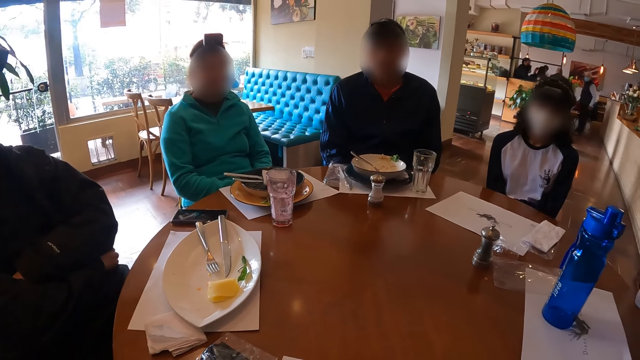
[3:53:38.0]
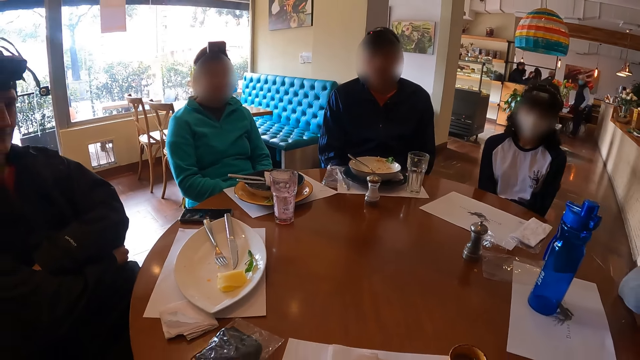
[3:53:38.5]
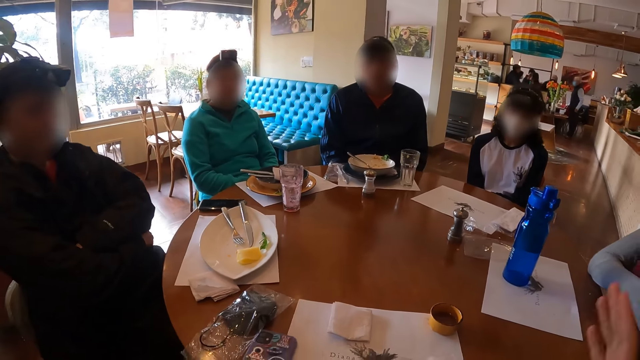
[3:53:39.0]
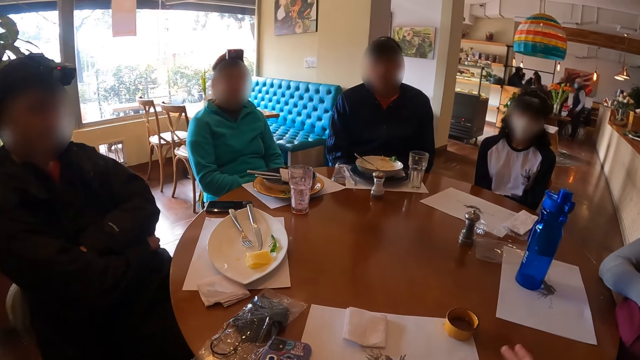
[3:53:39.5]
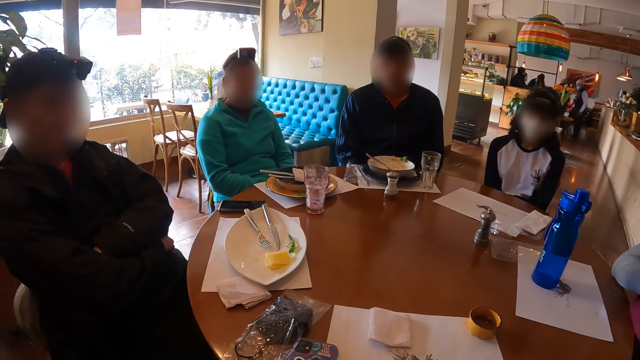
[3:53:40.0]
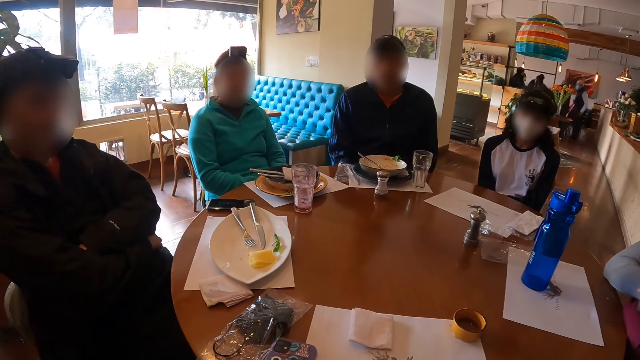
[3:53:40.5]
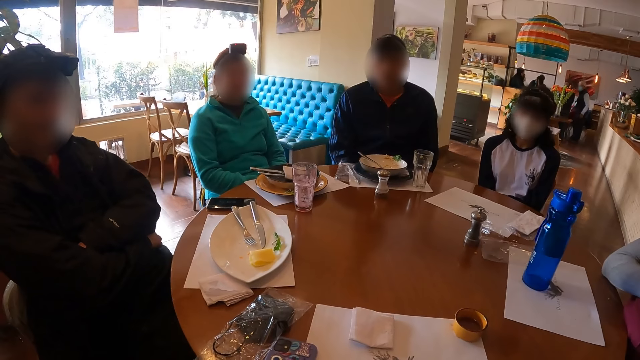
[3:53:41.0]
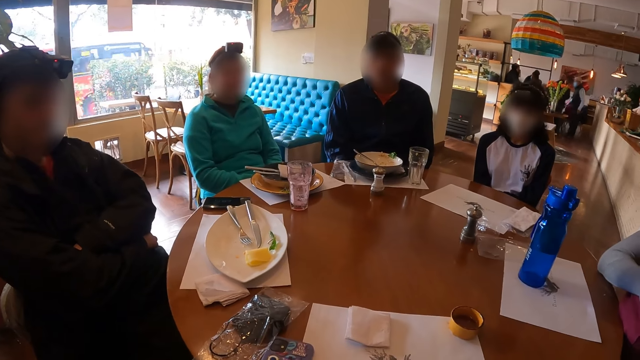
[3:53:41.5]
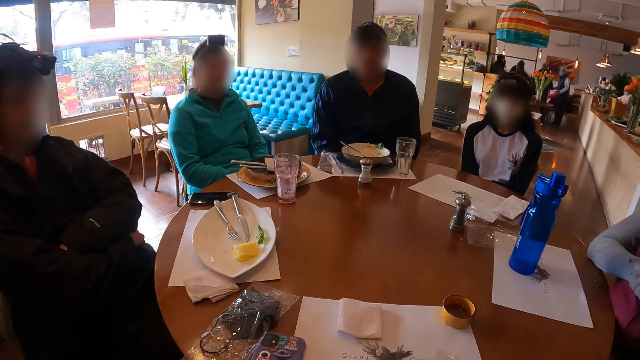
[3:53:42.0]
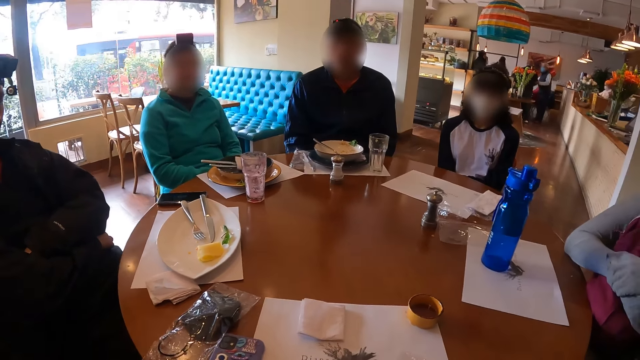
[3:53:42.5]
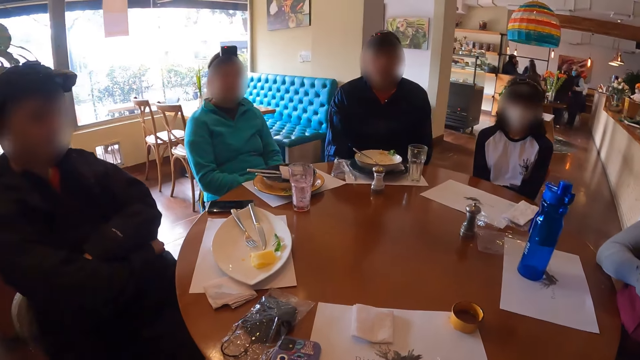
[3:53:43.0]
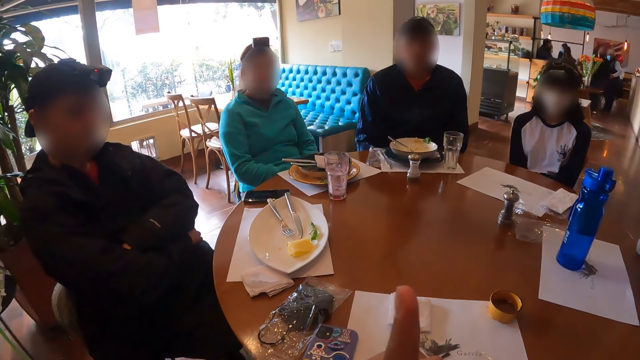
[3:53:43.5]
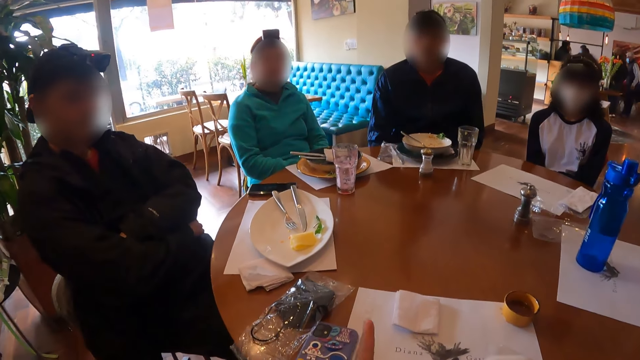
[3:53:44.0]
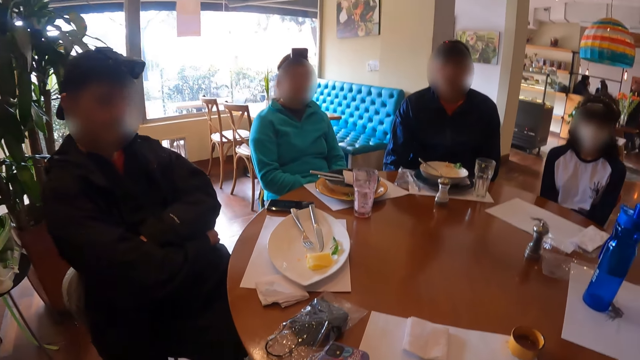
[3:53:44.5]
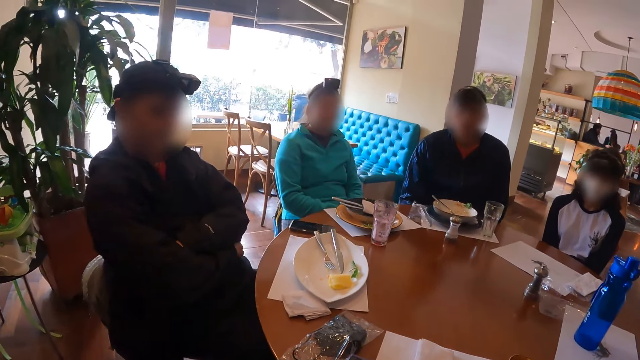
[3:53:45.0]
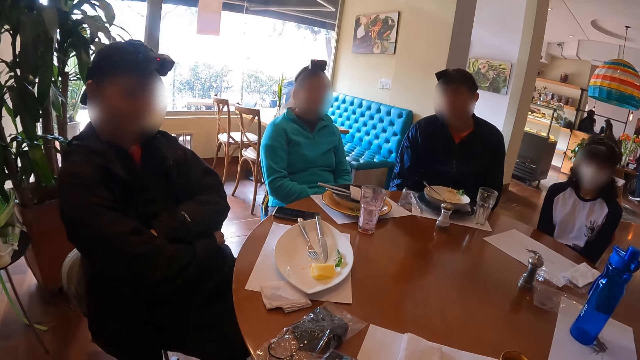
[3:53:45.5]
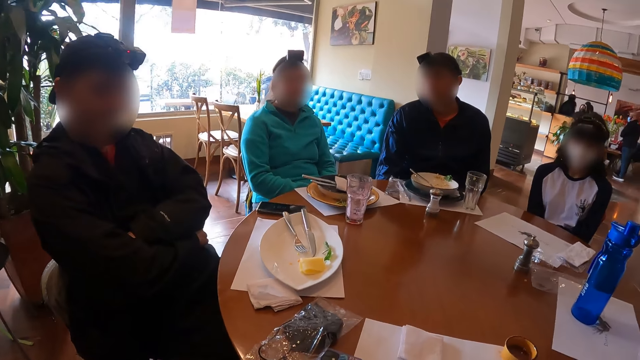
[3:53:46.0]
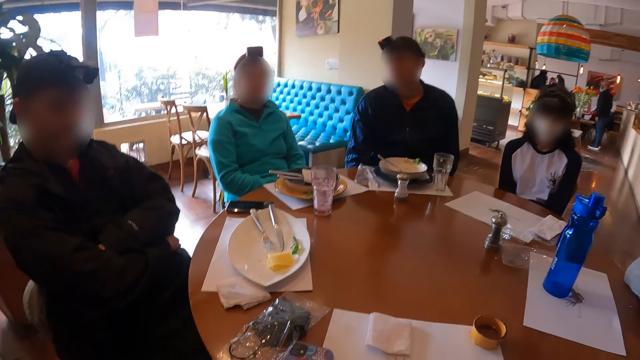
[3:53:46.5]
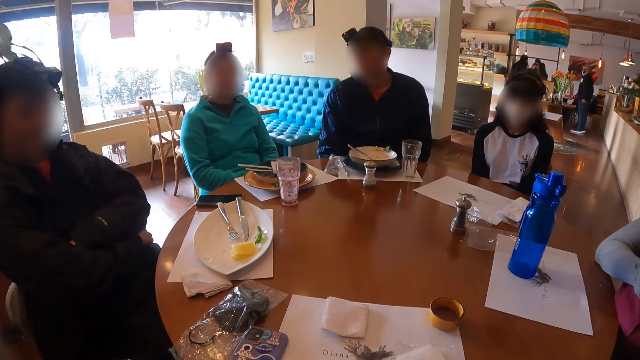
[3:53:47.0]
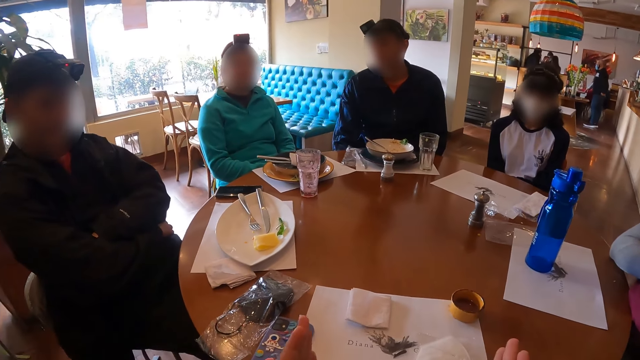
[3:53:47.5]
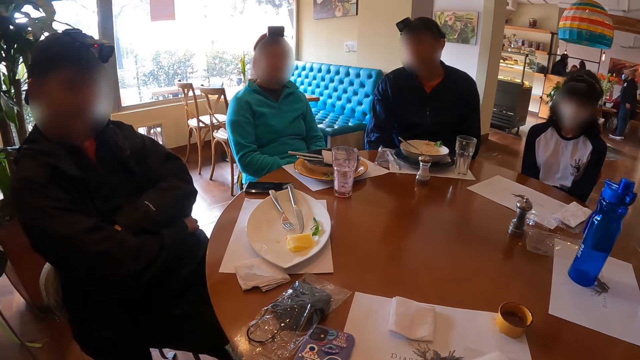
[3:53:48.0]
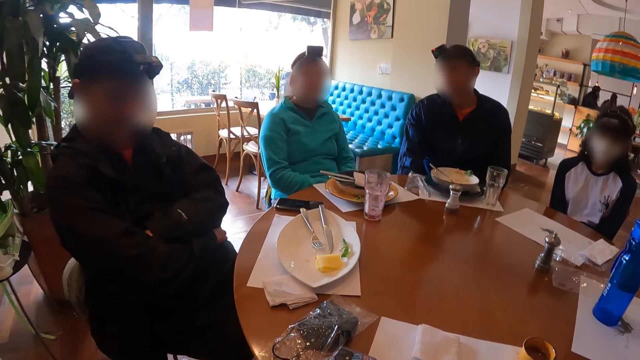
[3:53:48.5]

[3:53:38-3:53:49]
The camera wearer does gestures.

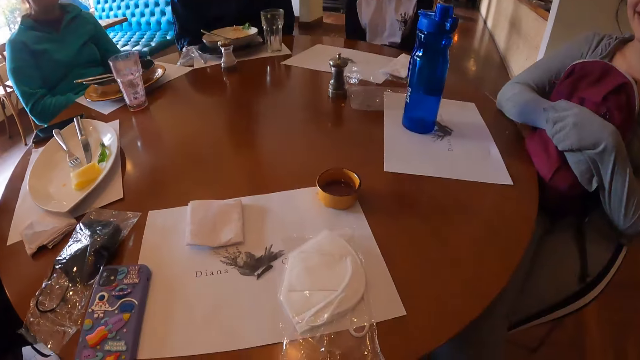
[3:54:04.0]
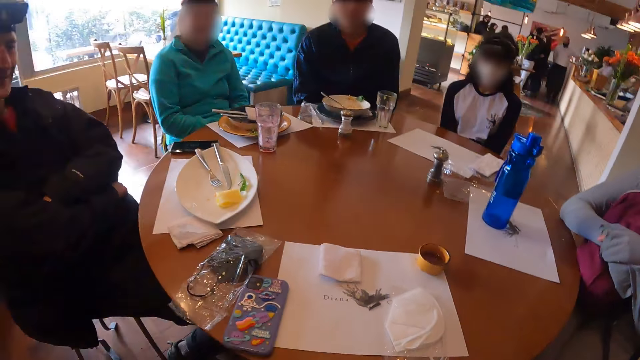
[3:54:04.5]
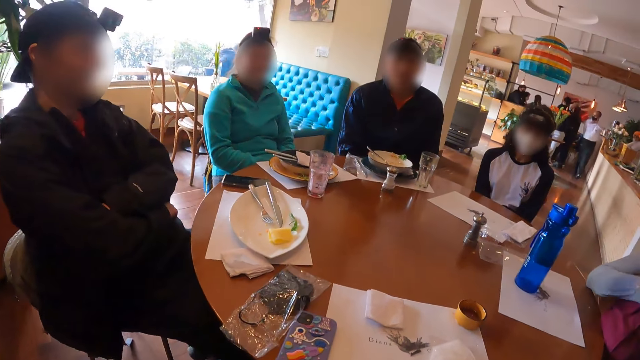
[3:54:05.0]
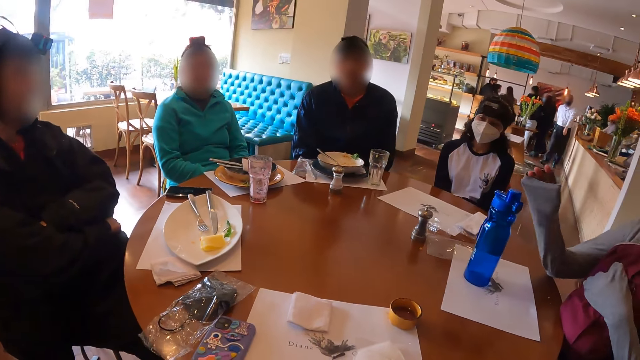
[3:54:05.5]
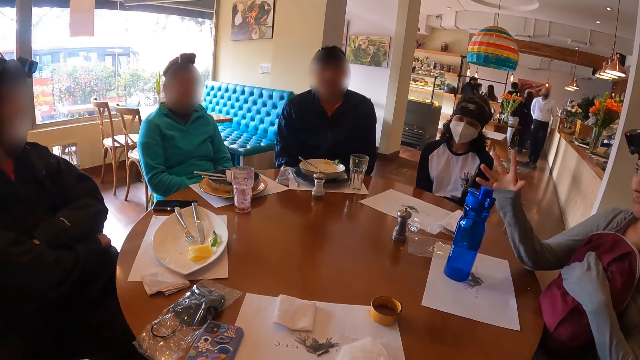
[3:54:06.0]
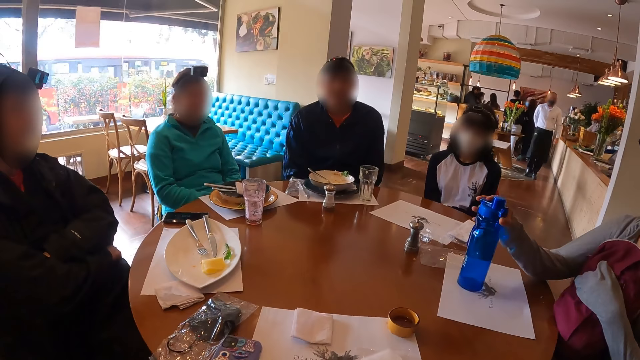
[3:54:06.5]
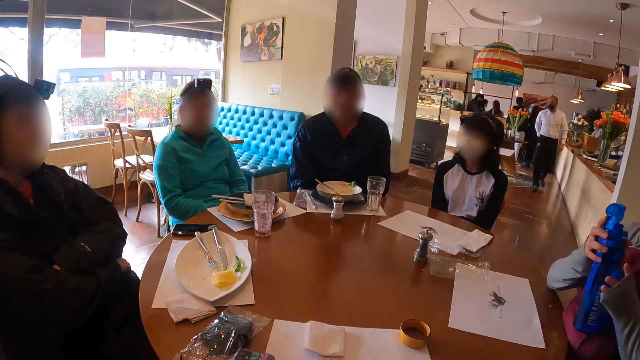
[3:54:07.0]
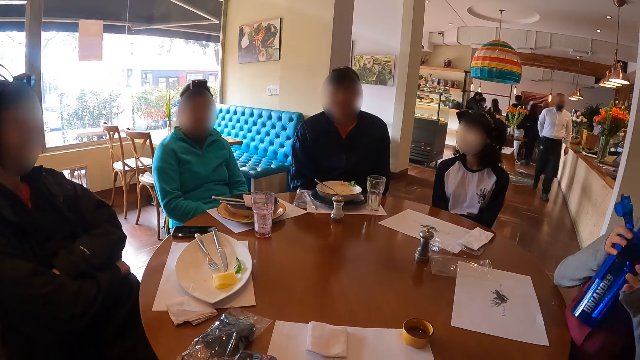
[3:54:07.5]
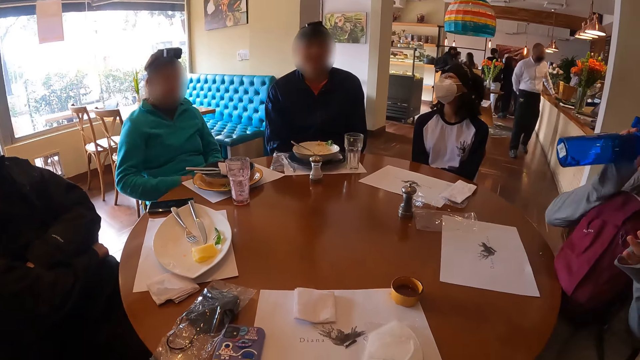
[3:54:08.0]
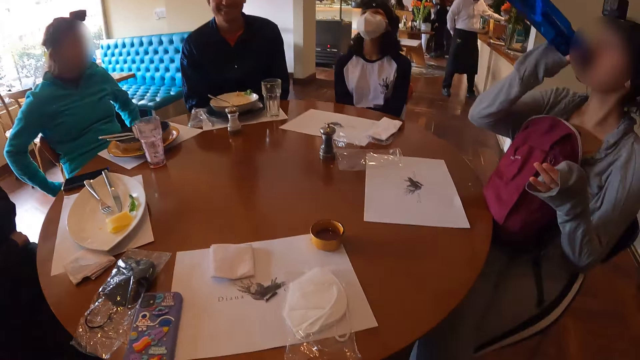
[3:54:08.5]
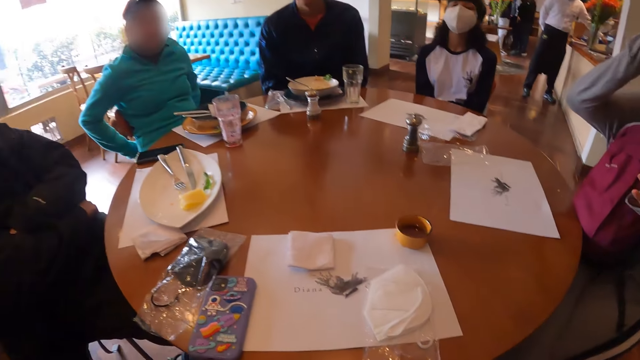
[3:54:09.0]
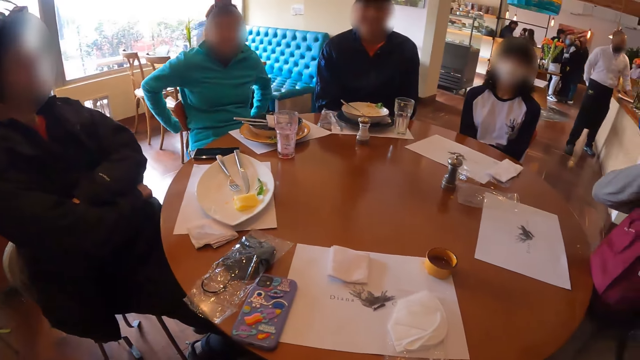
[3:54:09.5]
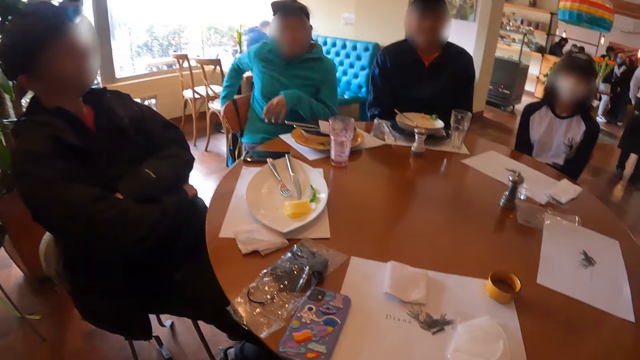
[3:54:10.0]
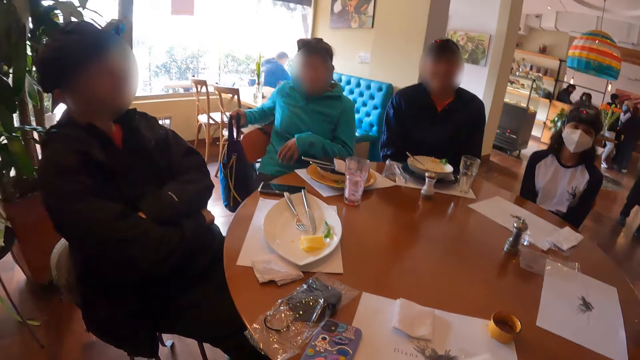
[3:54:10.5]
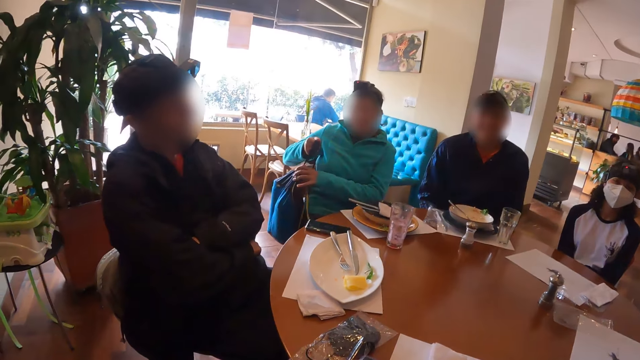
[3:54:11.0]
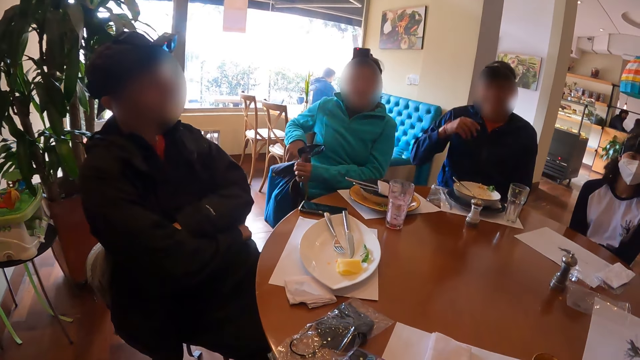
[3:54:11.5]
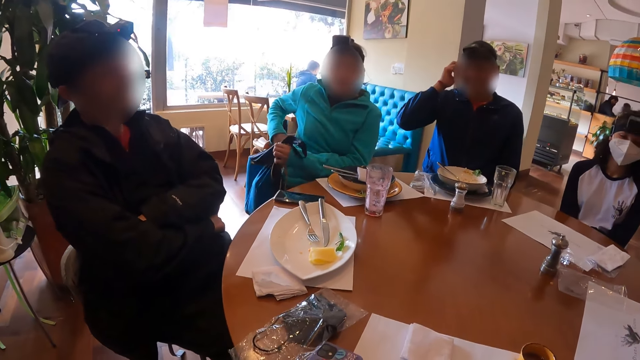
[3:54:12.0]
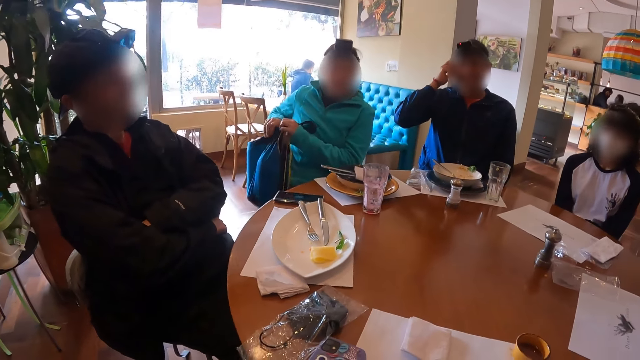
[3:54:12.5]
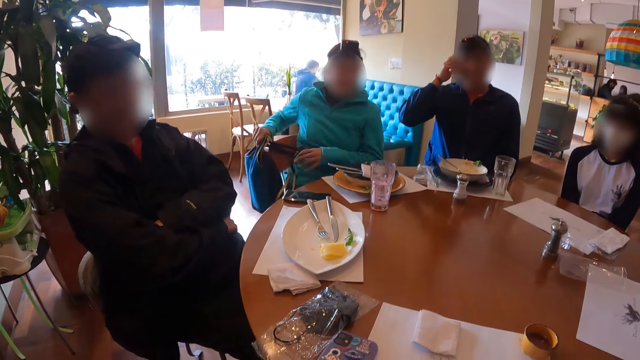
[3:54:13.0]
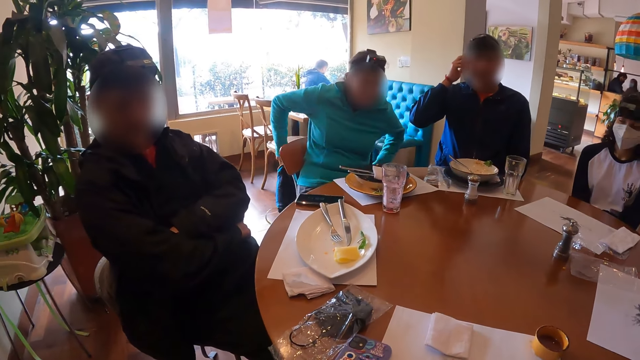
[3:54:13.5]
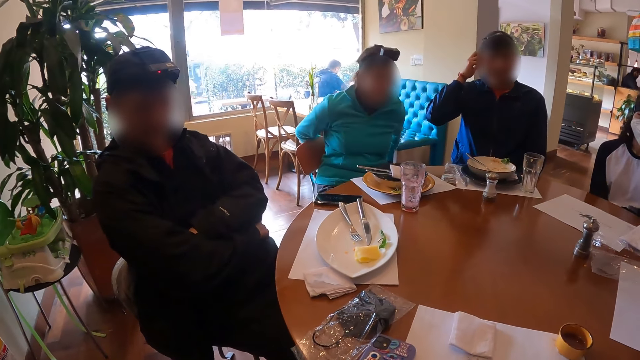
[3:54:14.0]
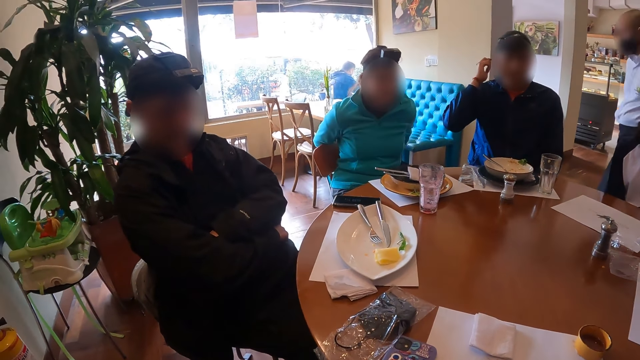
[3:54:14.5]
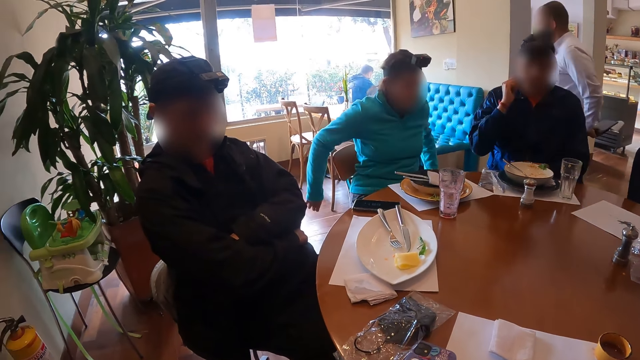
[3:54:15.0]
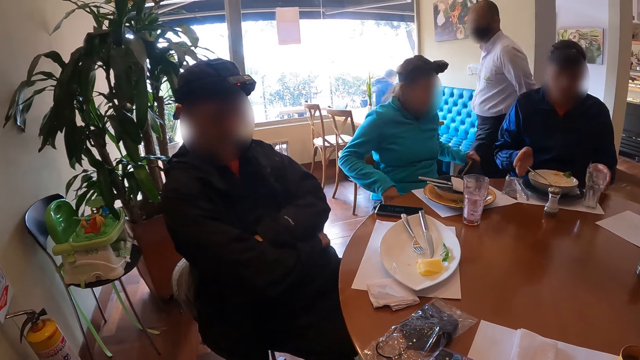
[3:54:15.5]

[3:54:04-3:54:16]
The woman picks the water flask from the table with her right hand. The woman drinks water from the water flask with her right hand. Another woman picks a backpack from a chair with her right hand. The camera wearer turns around the table.
